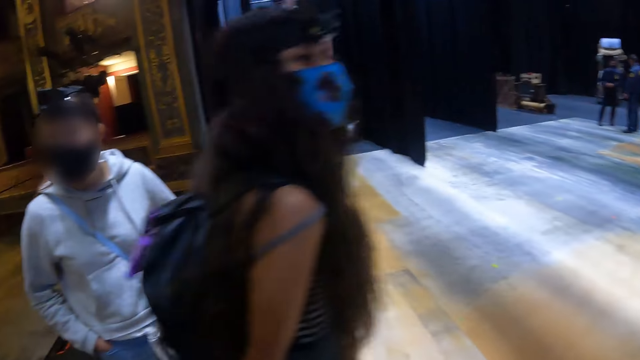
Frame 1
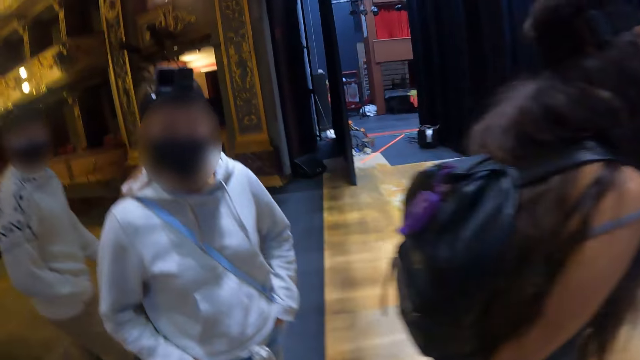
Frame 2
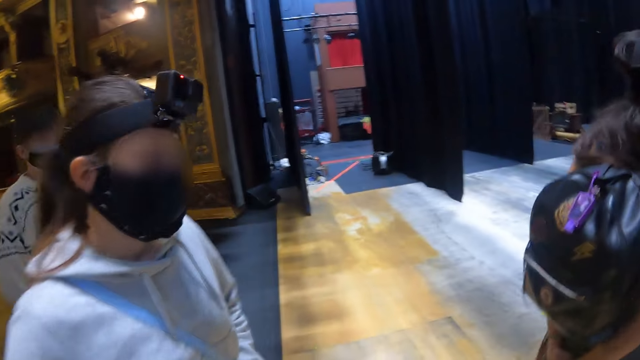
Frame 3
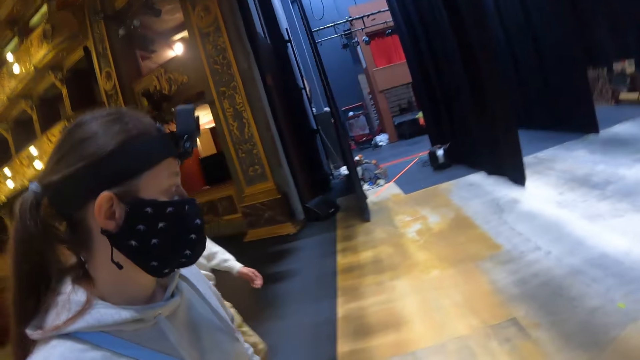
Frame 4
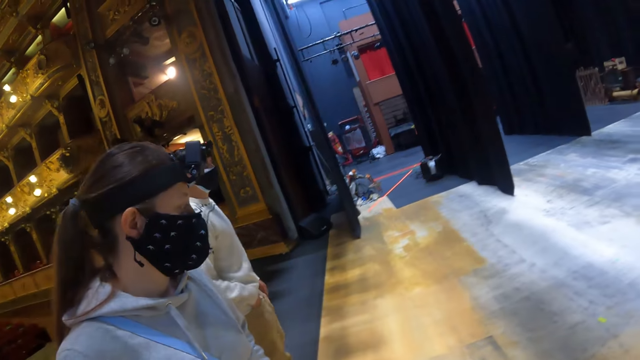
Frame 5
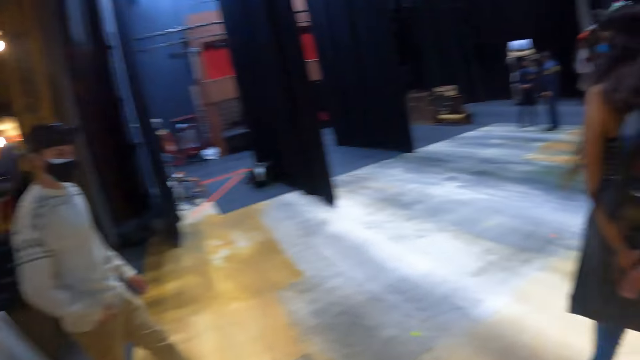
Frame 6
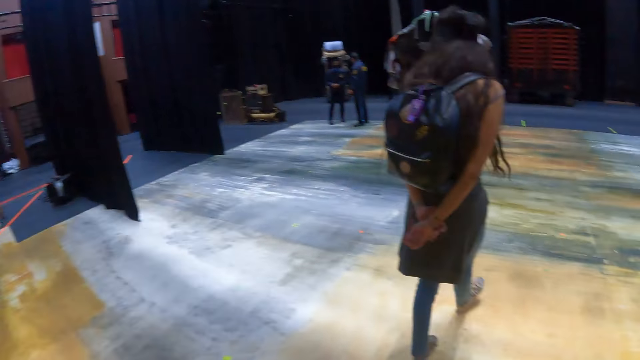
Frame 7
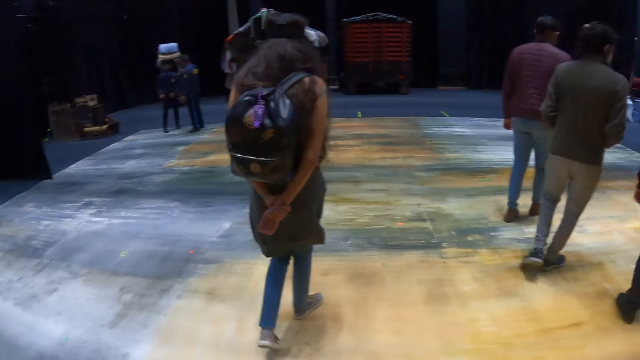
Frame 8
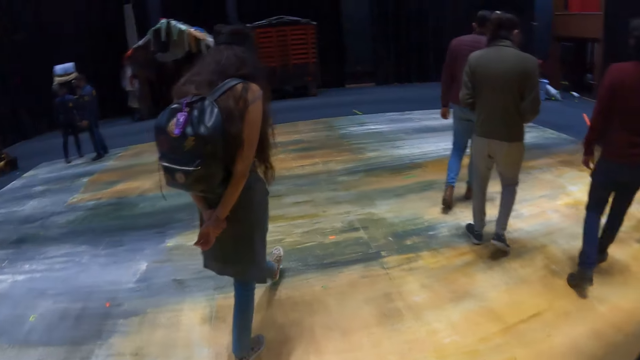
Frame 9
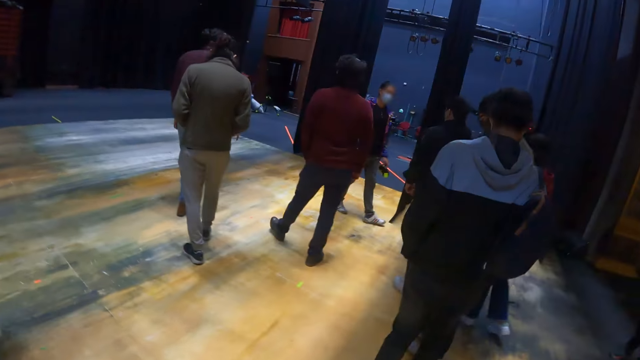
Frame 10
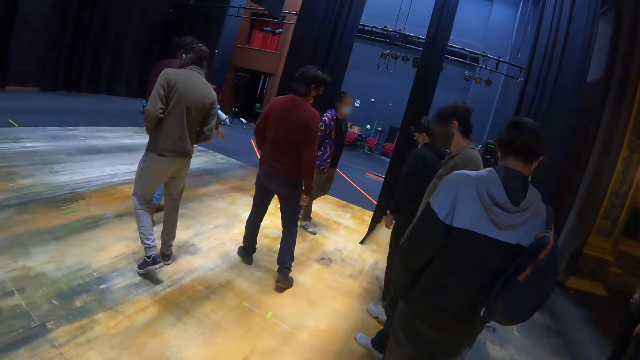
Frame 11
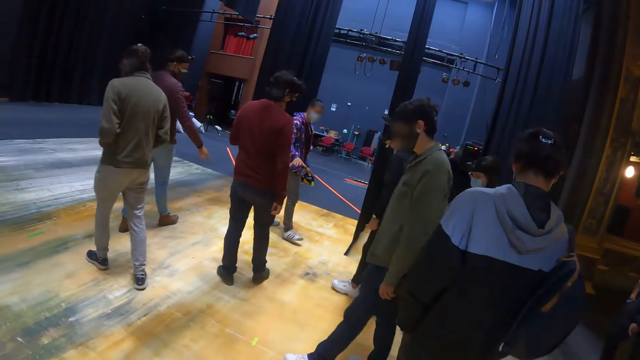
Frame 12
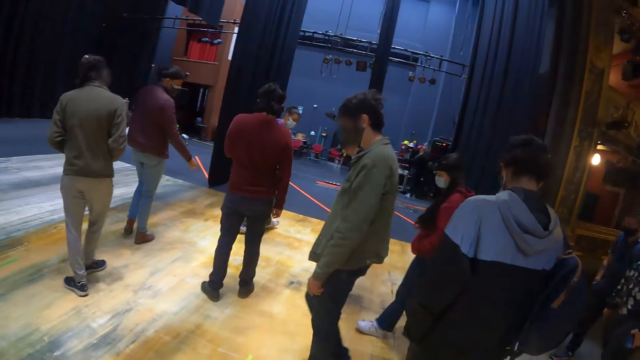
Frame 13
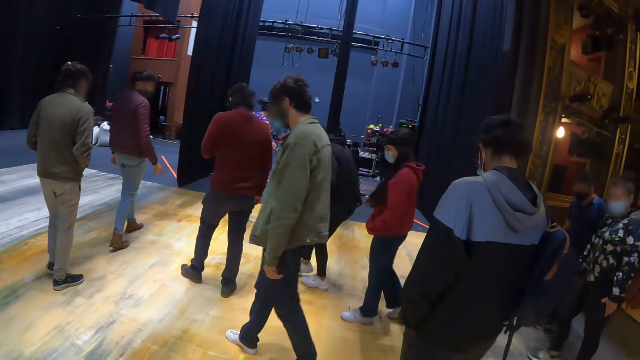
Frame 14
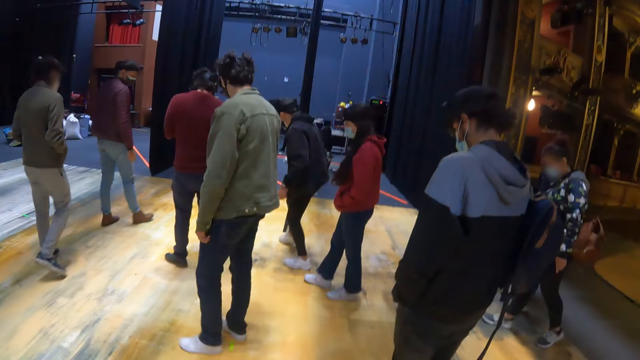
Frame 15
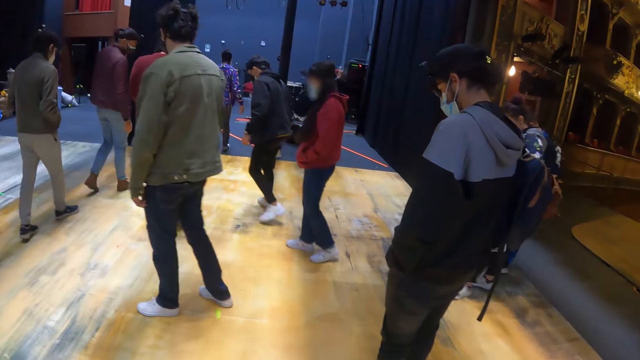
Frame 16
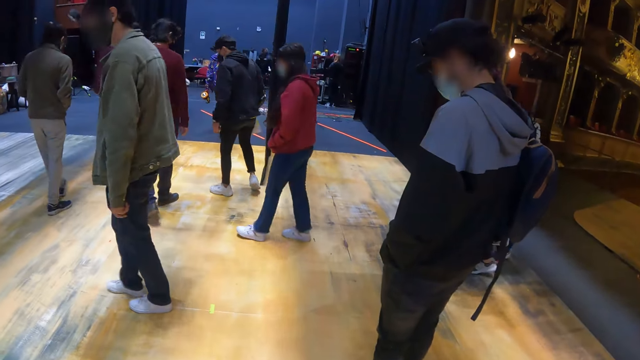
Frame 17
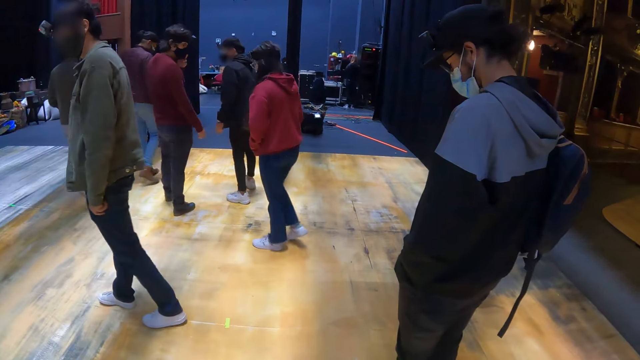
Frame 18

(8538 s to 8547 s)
The camera wearer walks around in the theater.

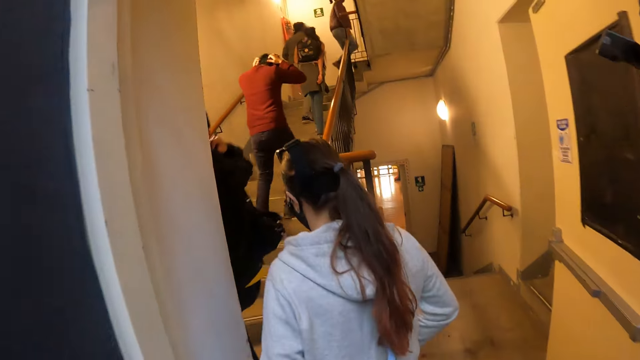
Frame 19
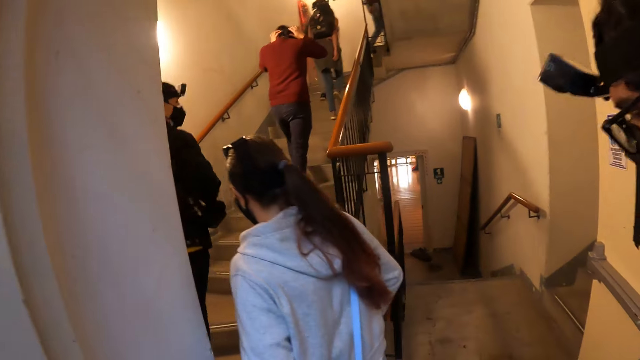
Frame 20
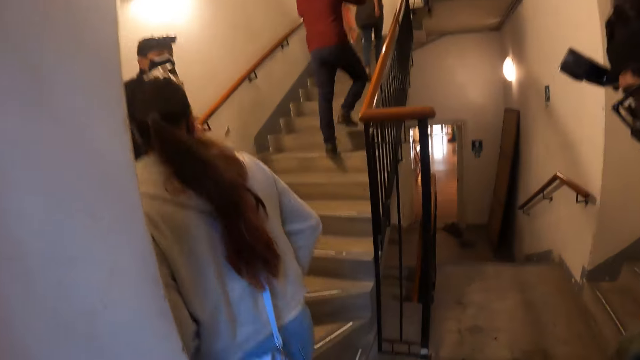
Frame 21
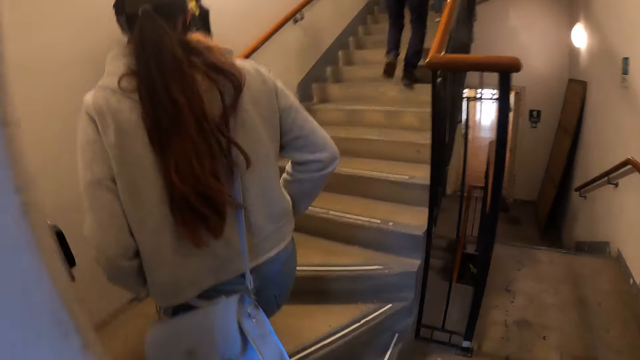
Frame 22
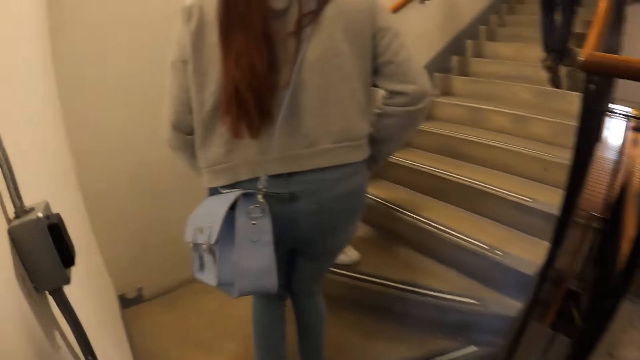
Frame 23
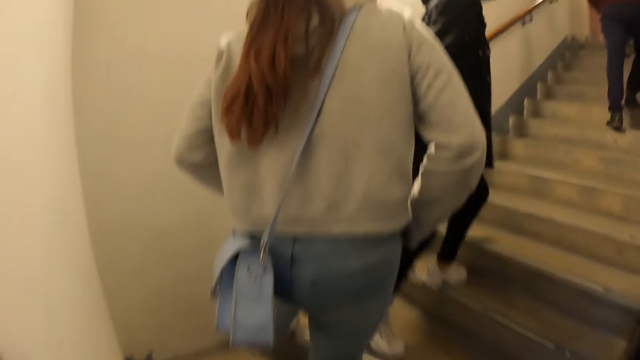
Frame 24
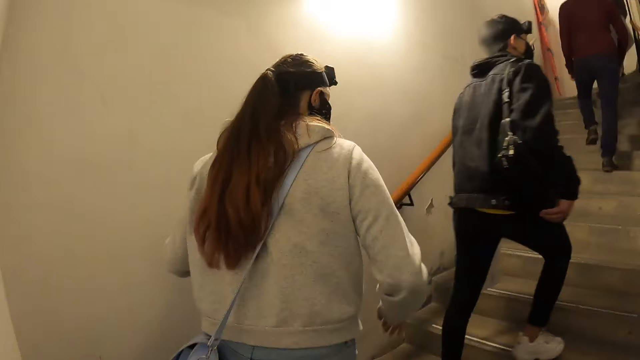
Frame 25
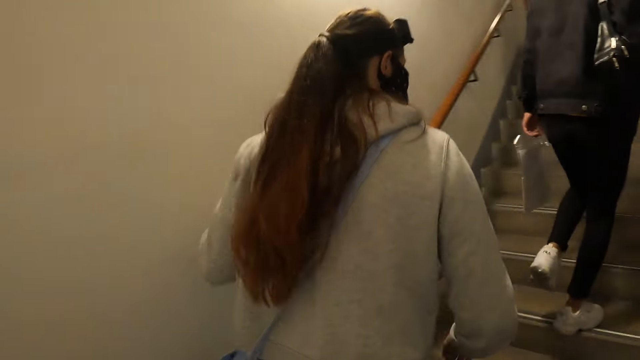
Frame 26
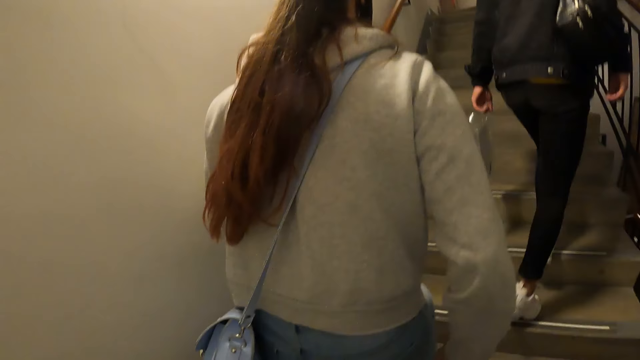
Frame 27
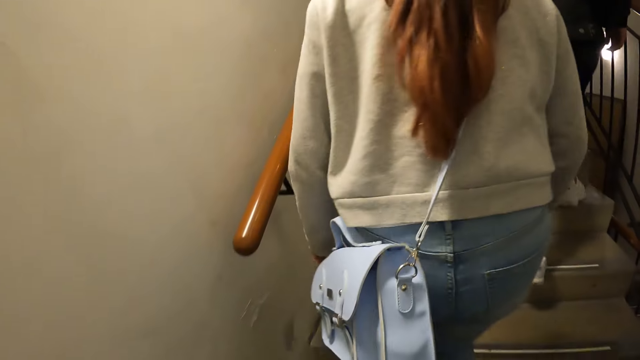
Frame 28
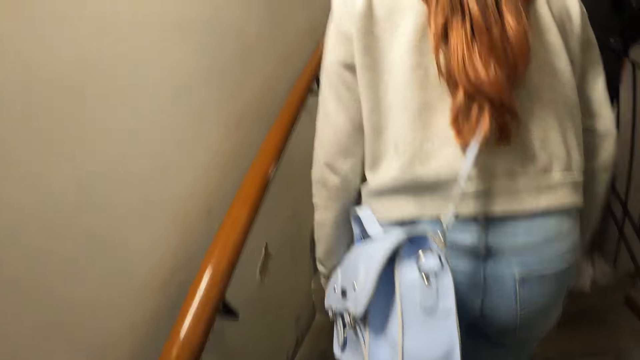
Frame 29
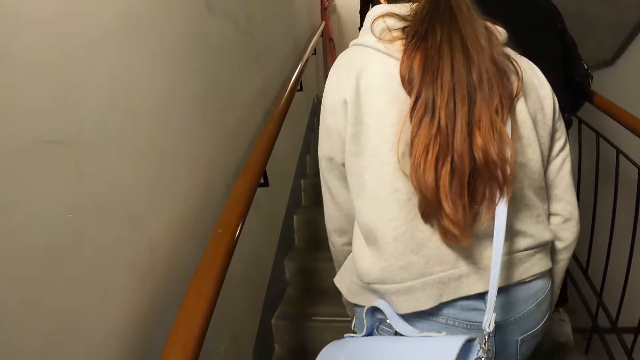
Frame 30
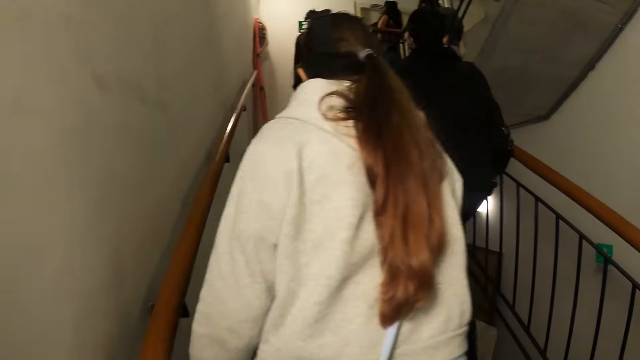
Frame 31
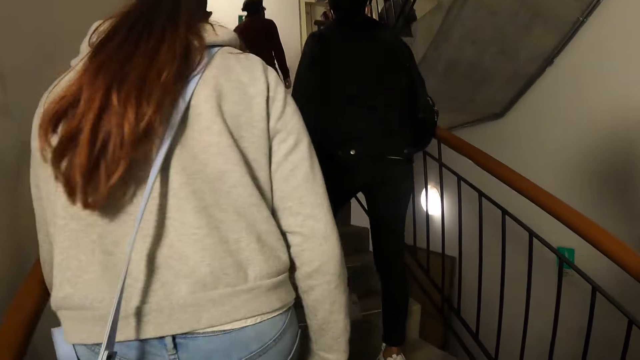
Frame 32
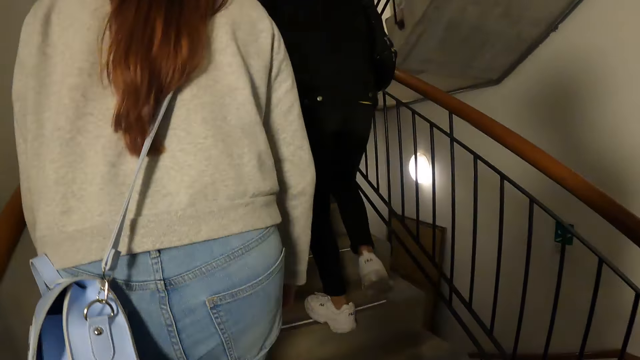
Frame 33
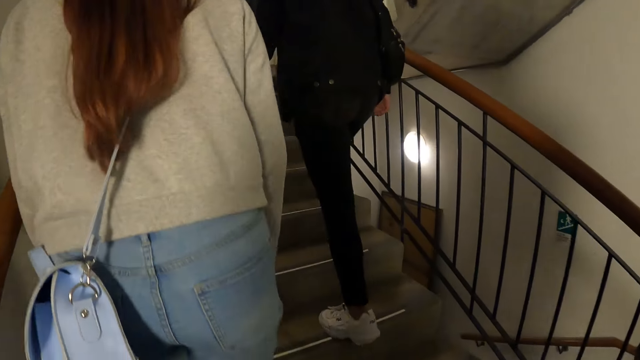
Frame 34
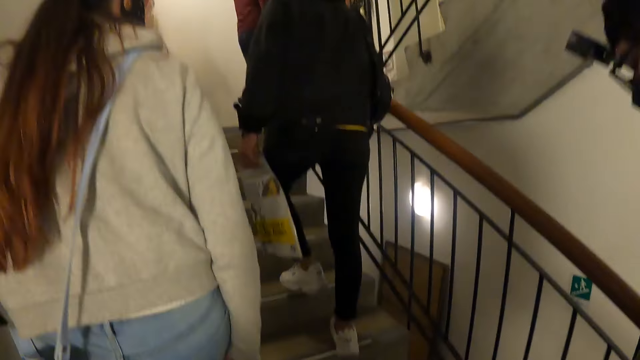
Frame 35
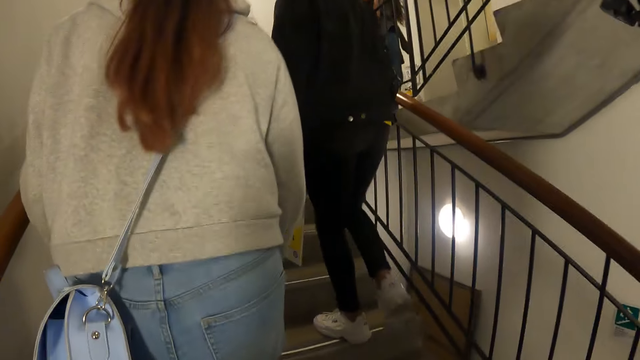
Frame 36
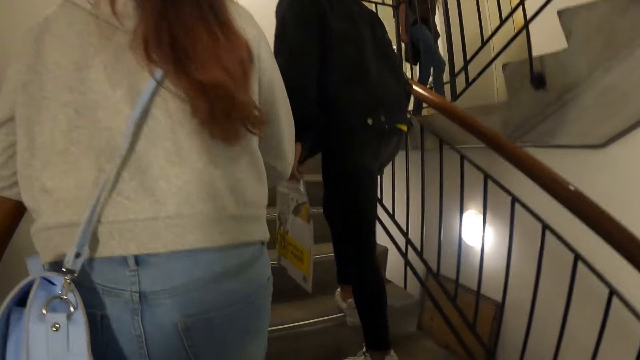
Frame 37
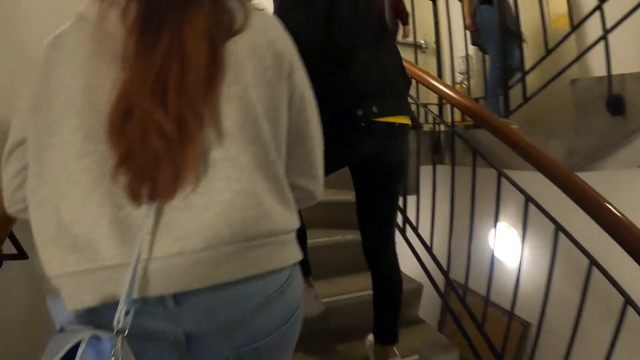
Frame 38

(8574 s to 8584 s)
The camera wearer walks out of the door. They climb a staircase.

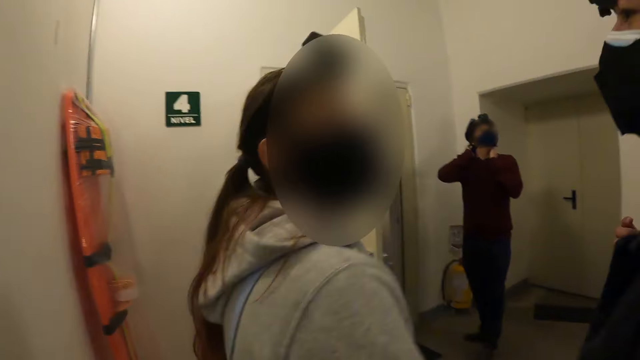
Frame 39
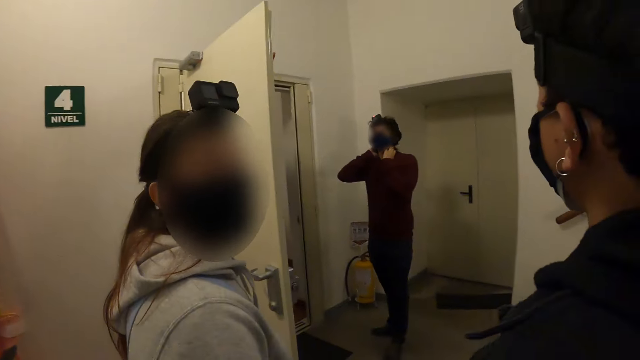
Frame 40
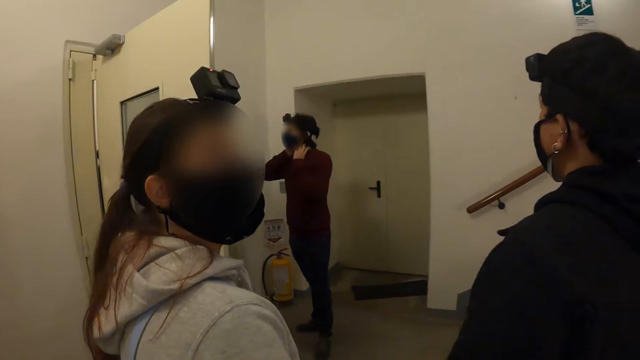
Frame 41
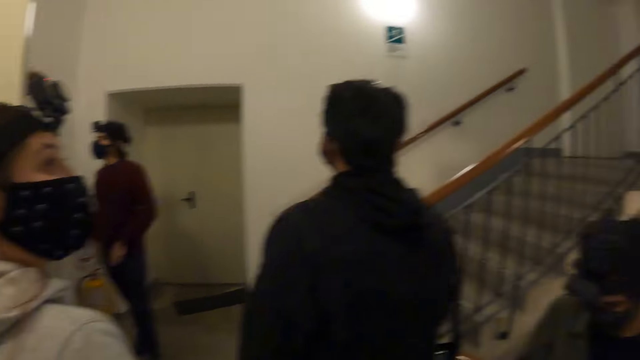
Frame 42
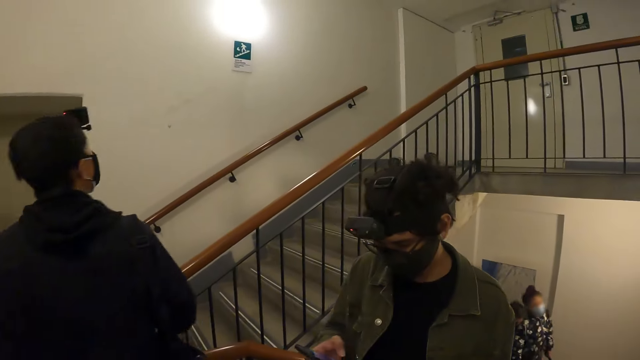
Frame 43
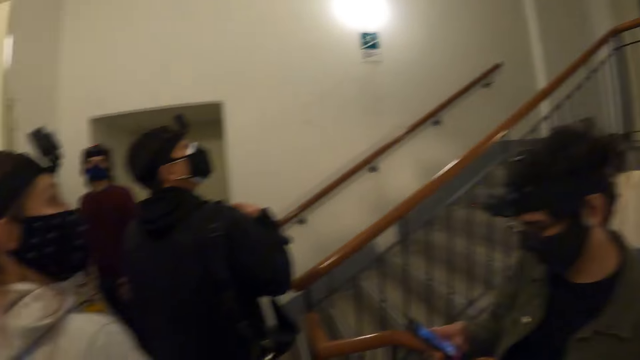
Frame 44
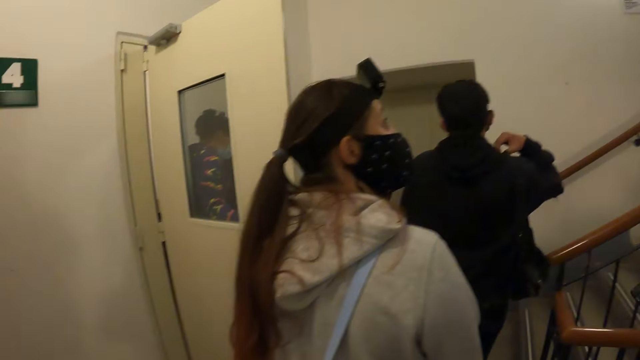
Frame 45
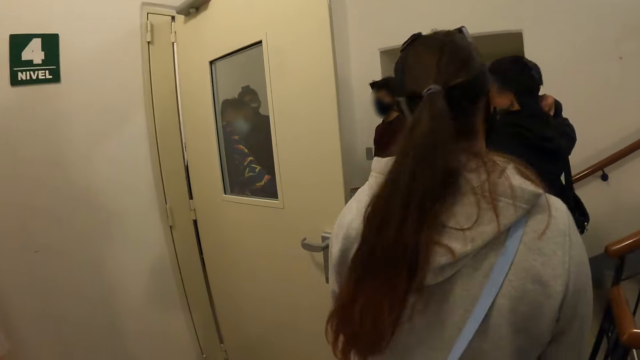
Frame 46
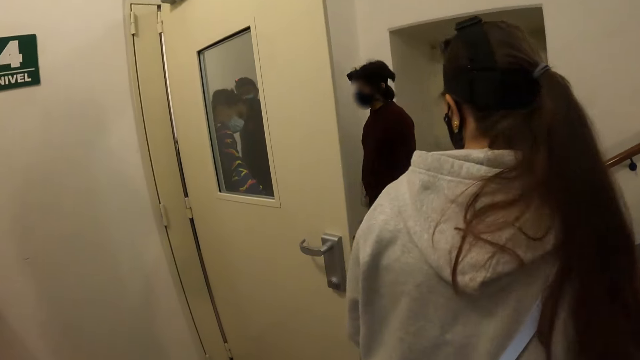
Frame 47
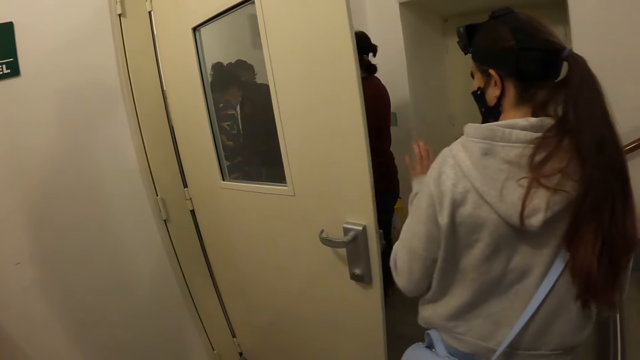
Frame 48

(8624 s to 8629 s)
The camera wearer looks around in the building.
